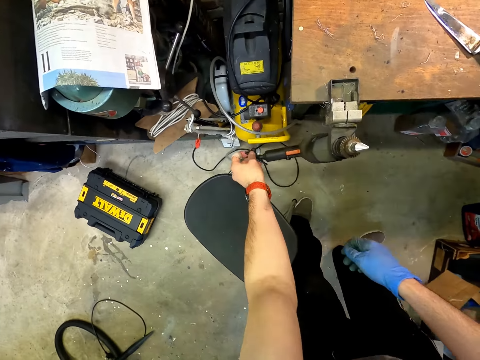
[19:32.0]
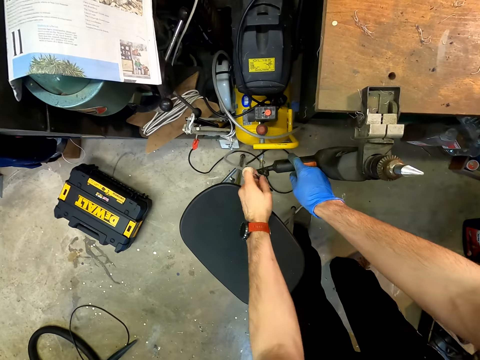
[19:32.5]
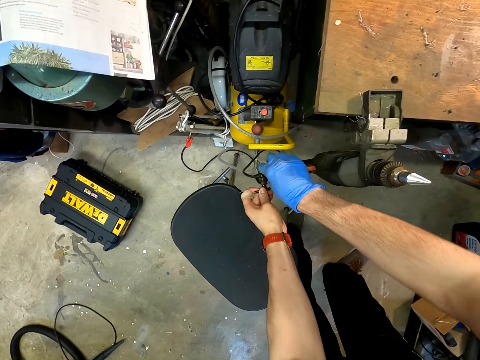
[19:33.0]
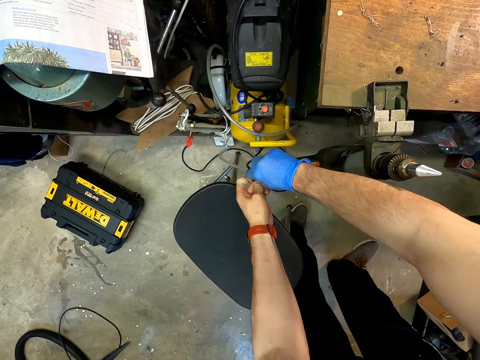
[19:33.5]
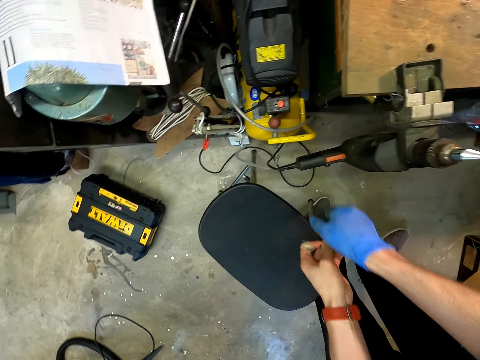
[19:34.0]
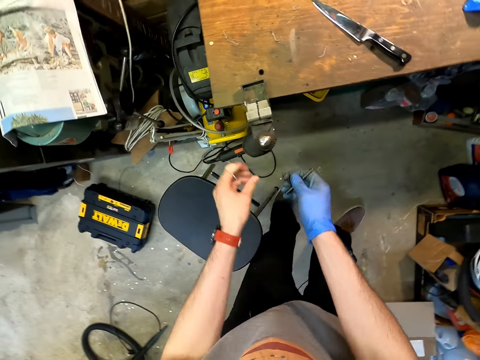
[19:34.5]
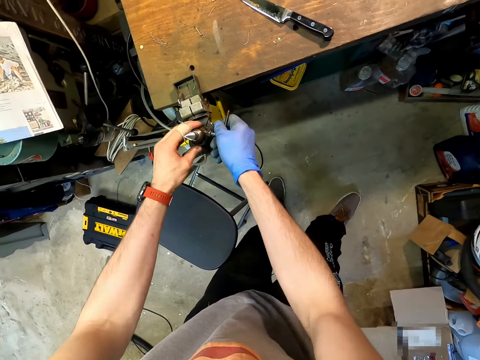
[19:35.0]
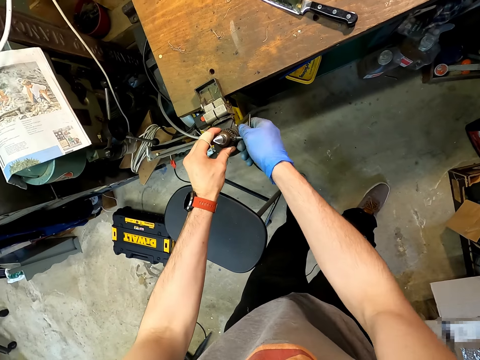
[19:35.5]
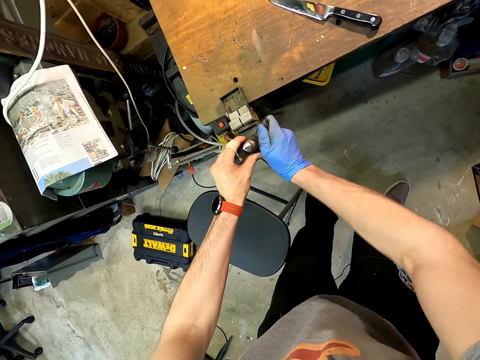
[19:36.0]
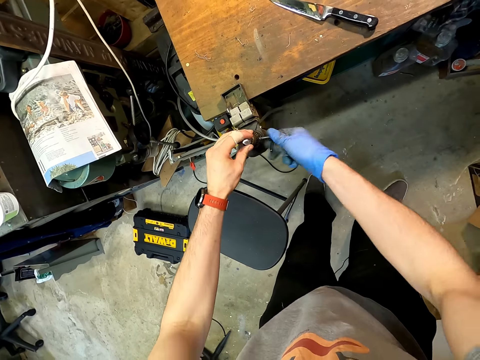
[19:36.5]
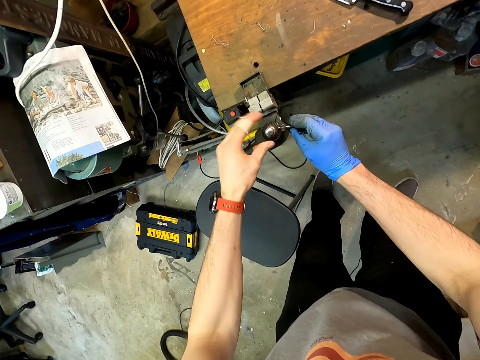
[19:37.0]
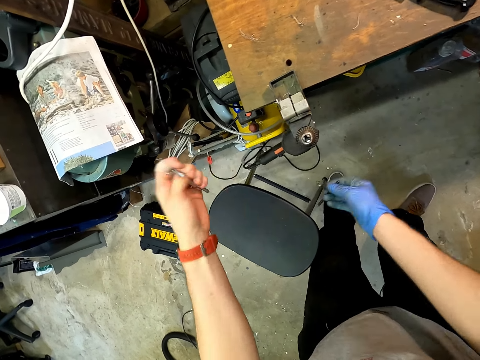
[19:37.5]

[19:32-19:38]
The camera wearer disconnects the knife sharpener machine.

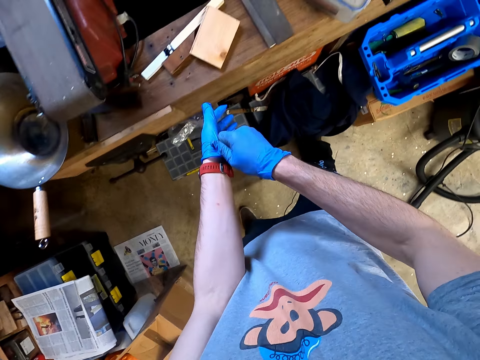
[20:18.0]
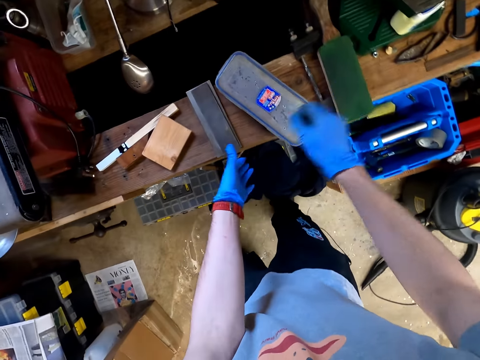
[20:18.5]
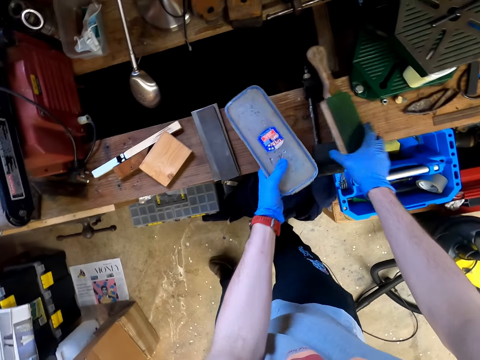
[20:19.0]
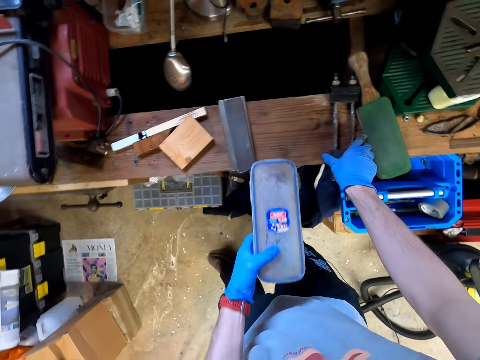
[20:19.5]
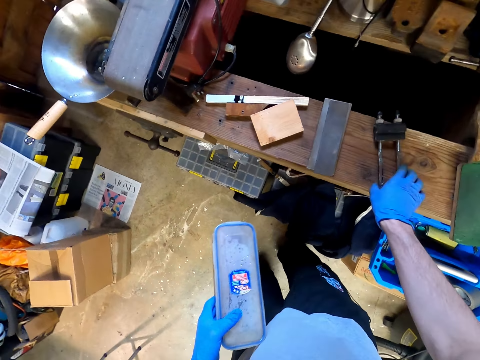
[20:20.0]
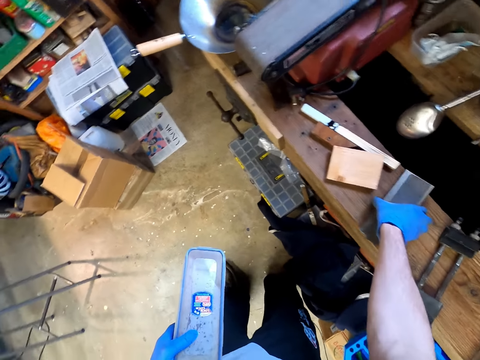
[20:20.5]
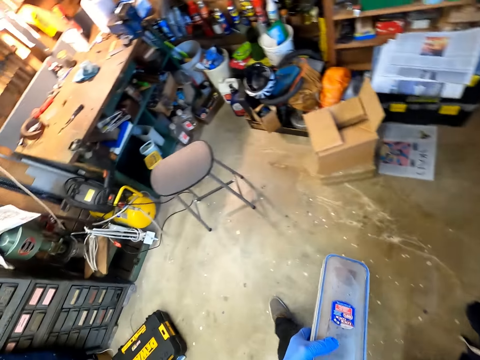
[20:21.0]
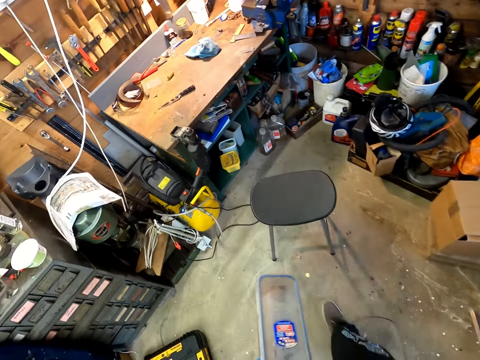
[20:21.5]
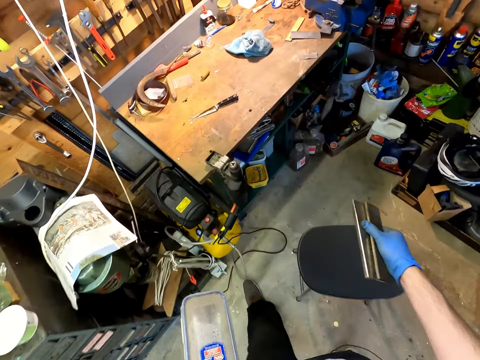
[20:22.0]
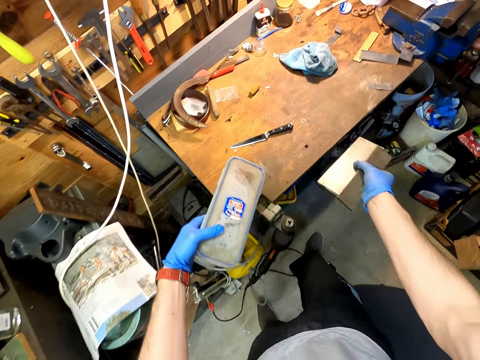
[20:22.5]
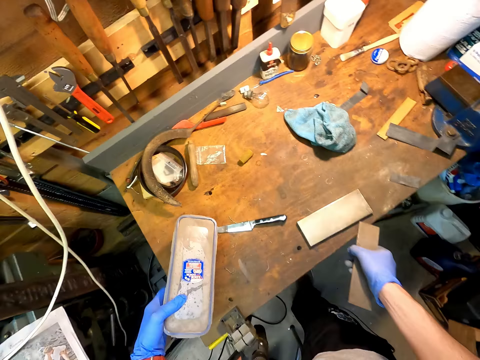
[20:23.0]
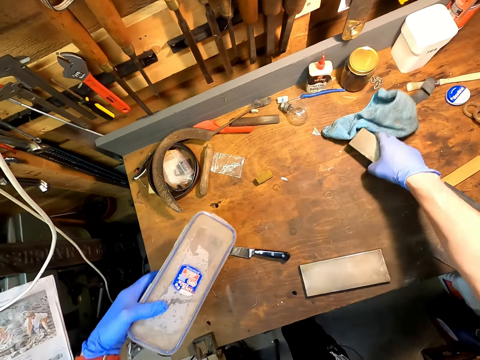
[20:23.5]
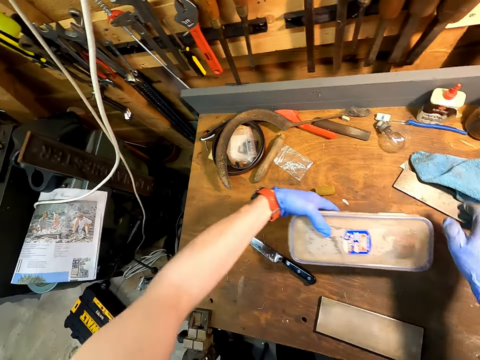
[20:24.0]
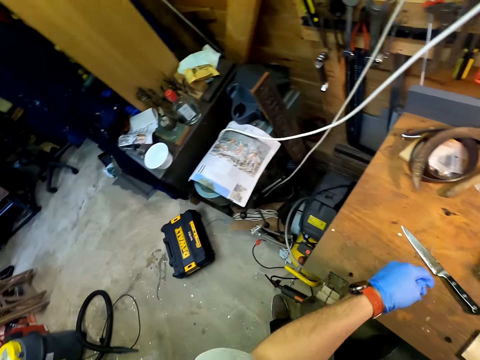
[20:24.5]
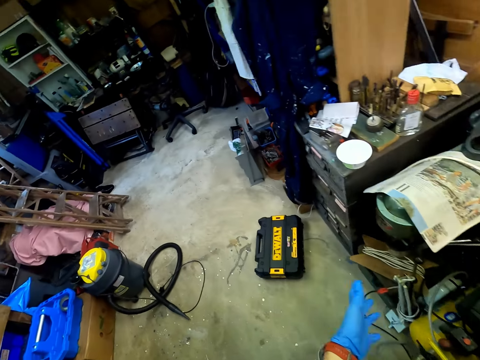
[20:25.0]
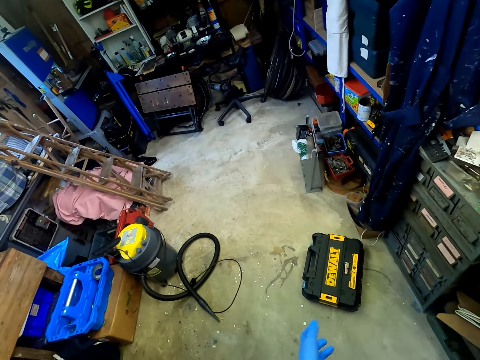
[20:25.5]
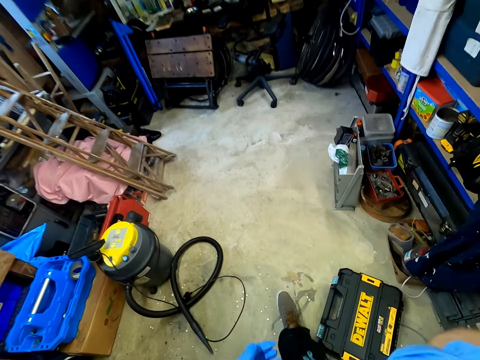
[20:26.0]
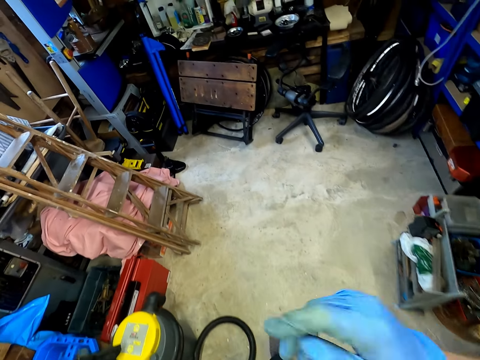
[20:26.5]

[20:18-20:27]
The camera wearer picks up something. They walk on. They place the object on the table.

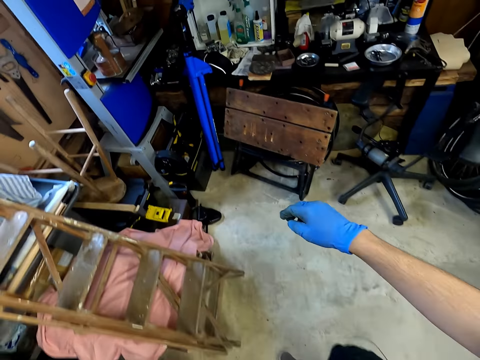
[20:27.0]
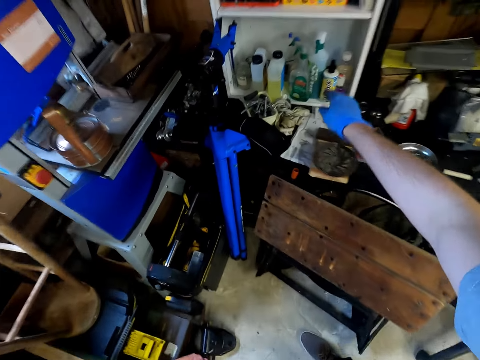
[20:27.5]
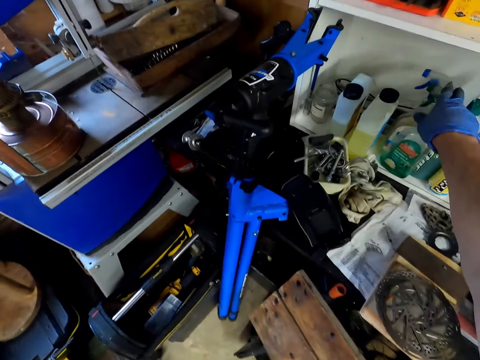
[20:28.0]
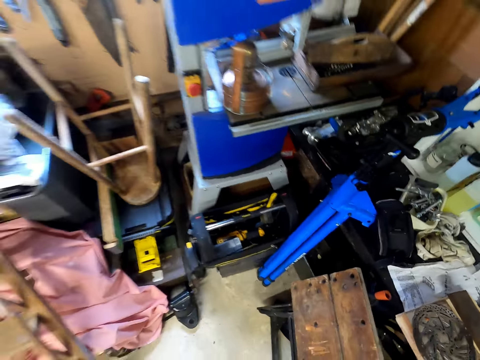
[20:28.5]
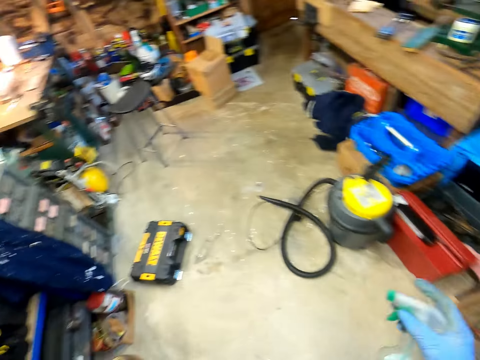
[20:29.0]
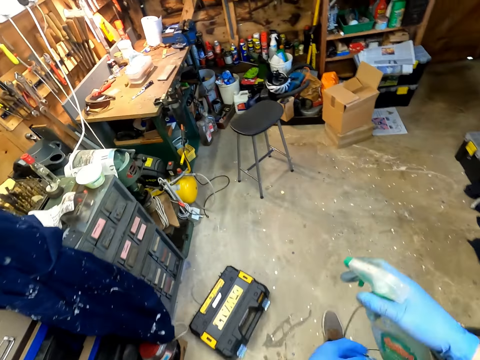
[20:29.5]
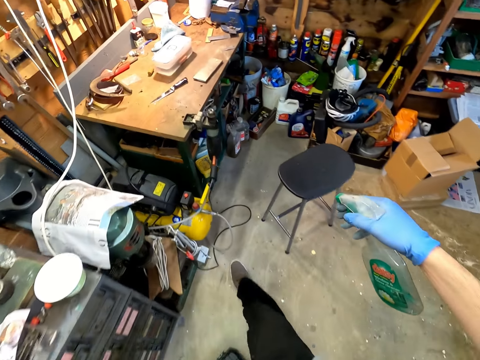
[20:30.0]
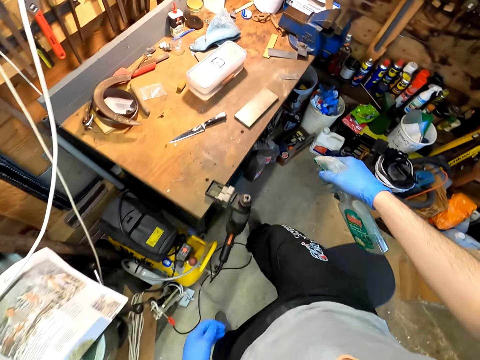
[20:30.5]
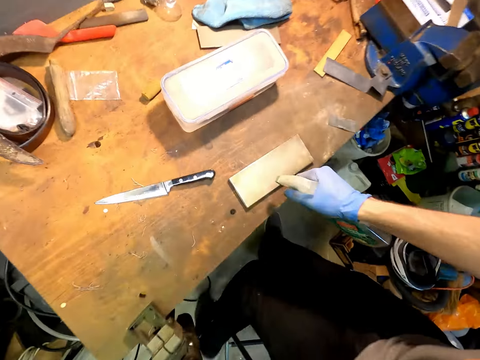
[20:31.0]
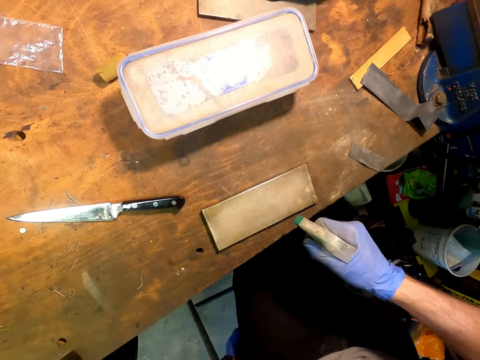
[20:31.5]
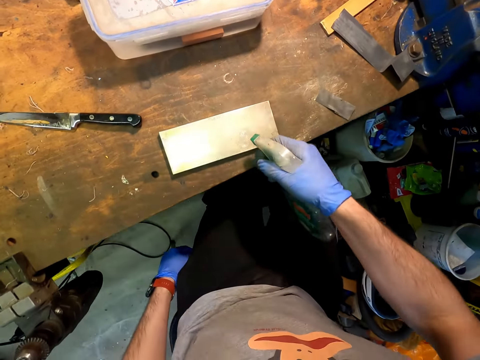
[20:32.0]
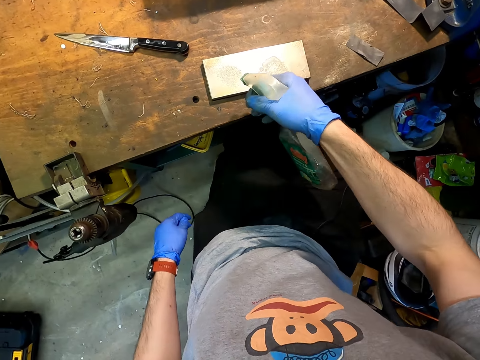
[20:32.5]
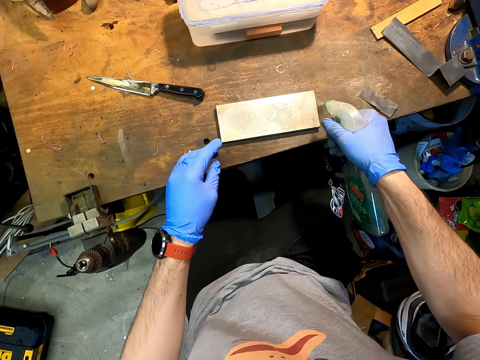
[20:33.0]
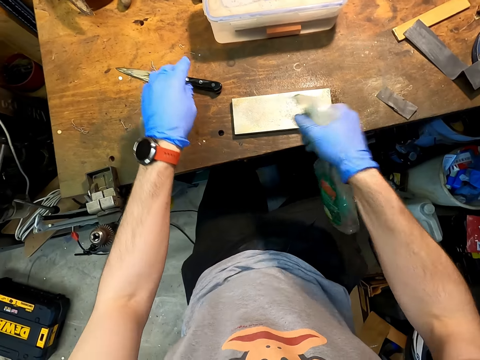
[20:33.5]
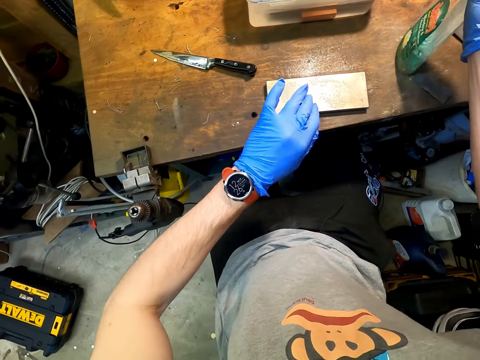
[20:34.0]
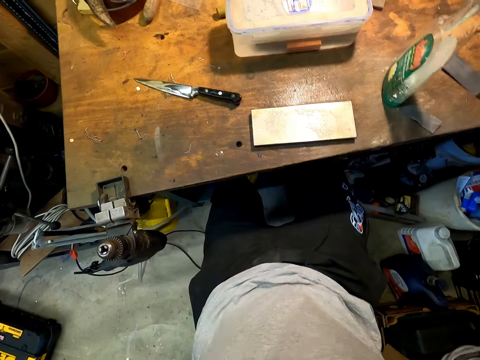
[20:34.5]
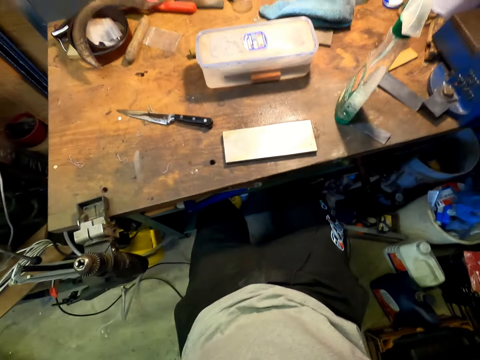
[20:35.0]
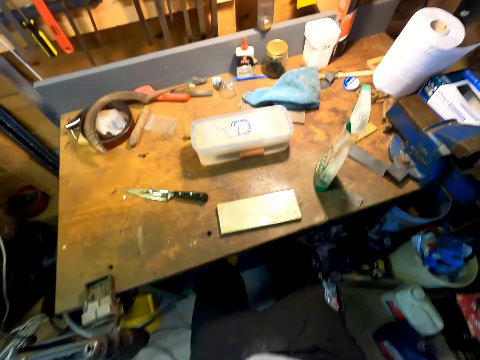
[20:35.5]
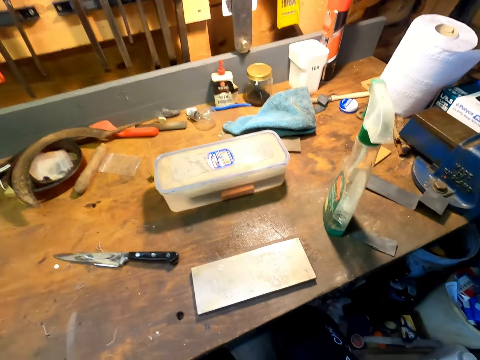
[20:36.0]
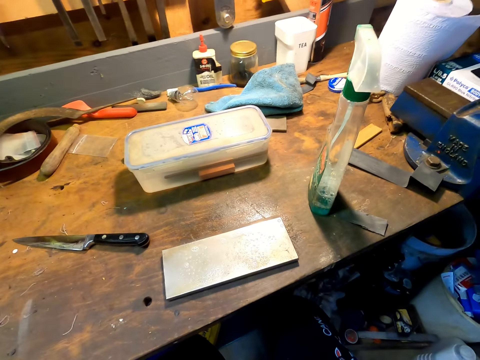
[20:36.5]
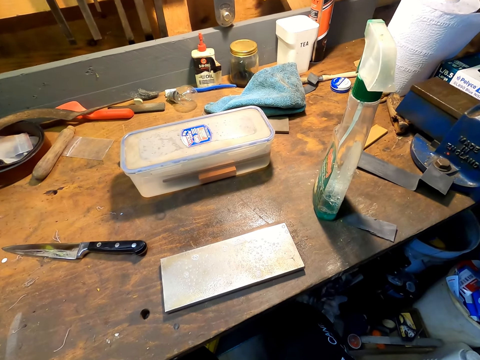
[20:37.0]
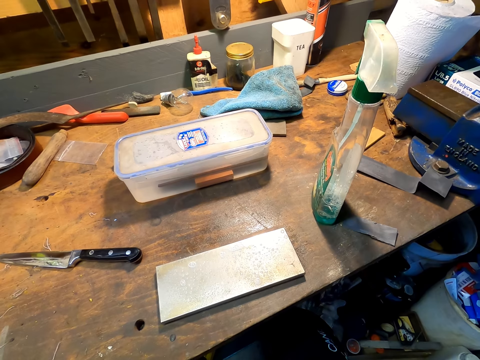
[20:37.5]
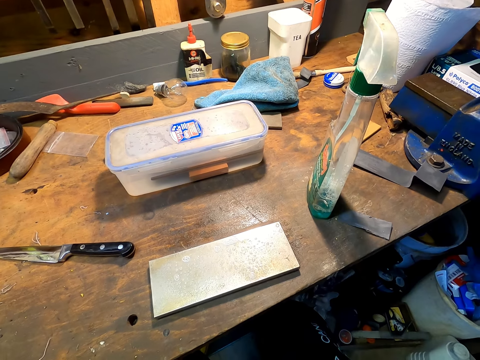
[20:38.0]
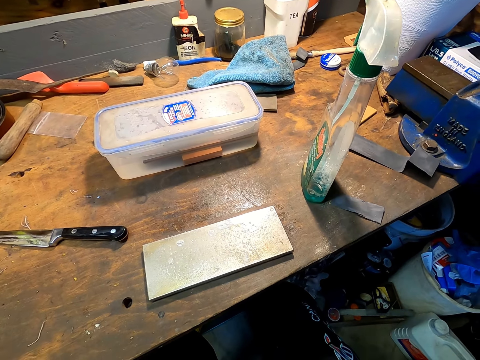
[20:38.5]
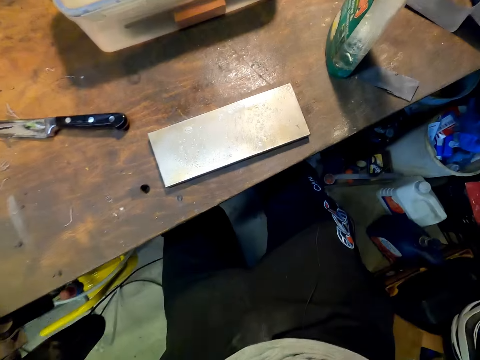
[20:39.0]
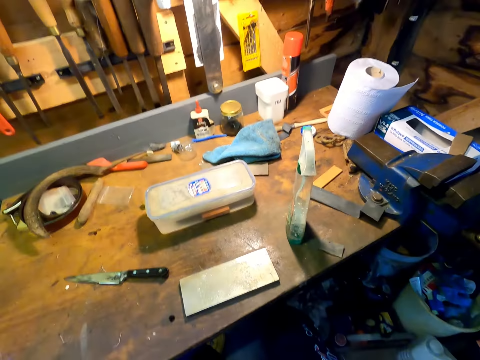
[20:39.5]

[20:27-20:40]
The camera wearer picks up a spray bottle. They spray the metal. They adjust the camera.
